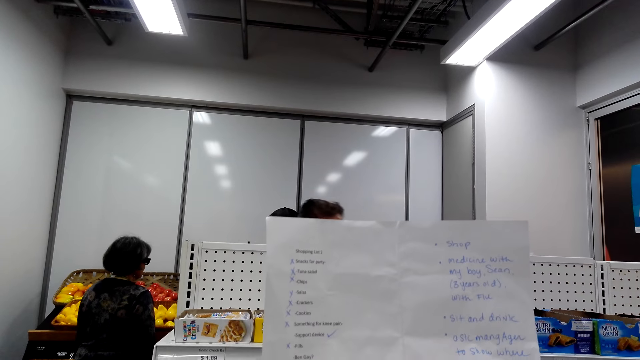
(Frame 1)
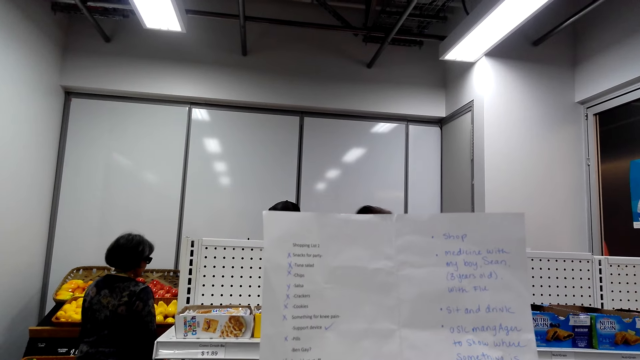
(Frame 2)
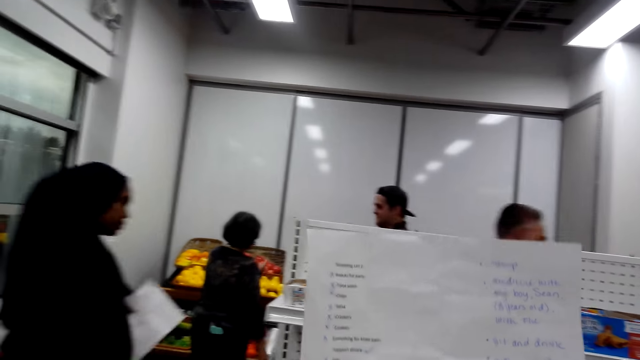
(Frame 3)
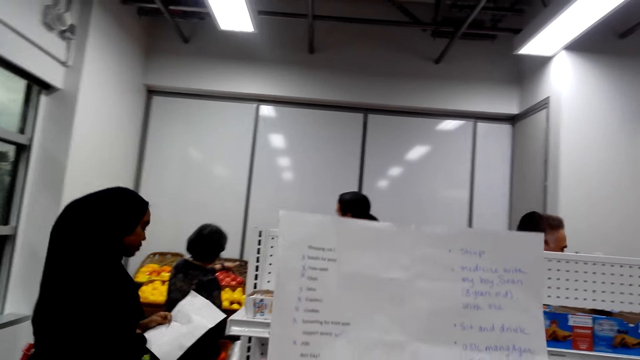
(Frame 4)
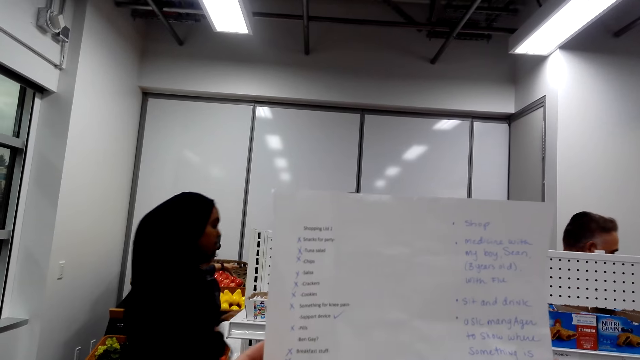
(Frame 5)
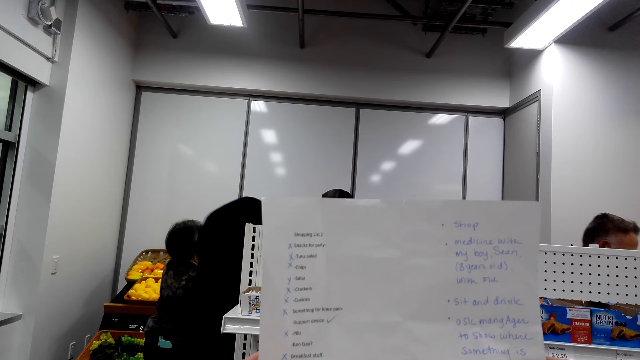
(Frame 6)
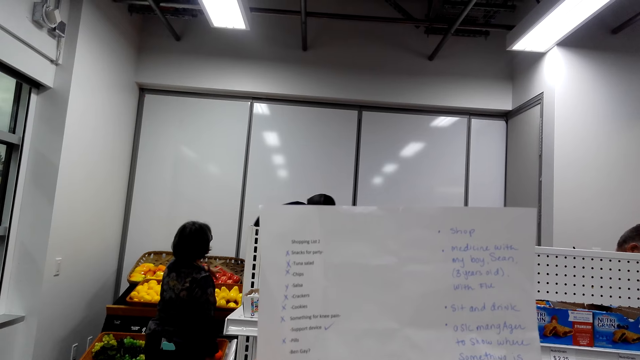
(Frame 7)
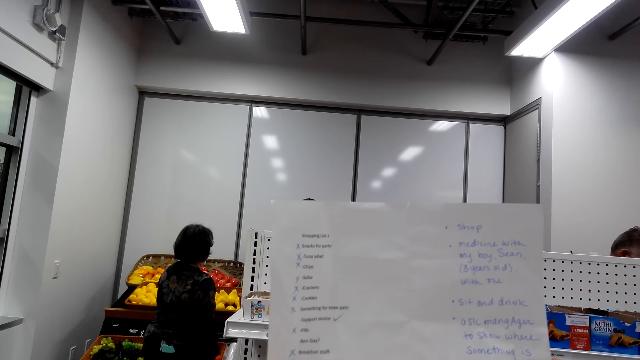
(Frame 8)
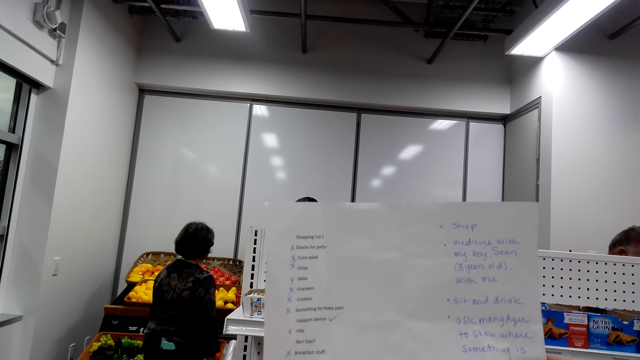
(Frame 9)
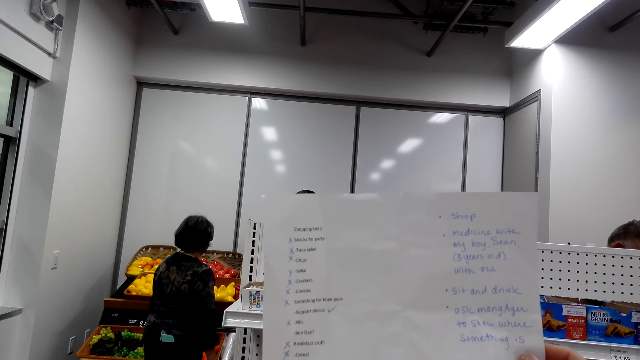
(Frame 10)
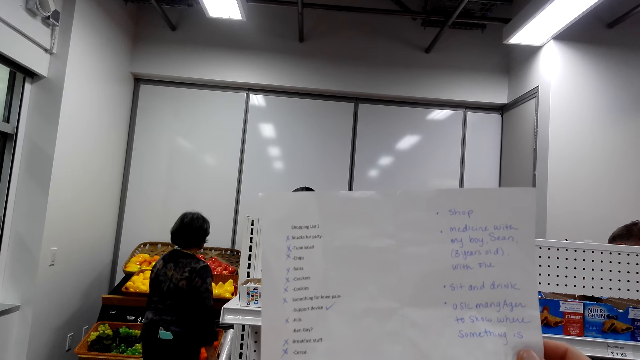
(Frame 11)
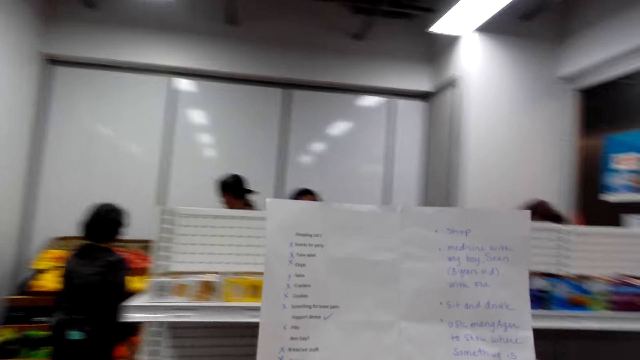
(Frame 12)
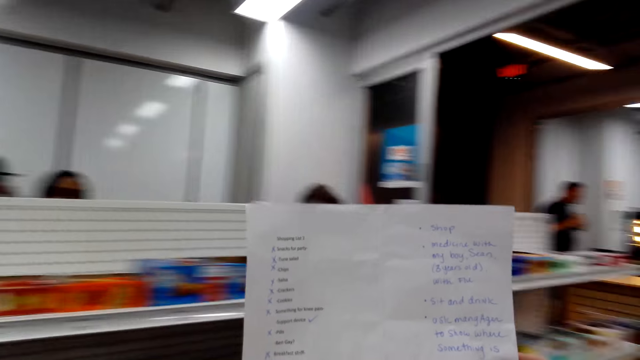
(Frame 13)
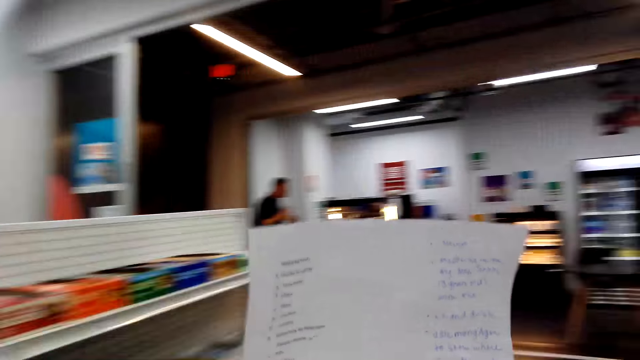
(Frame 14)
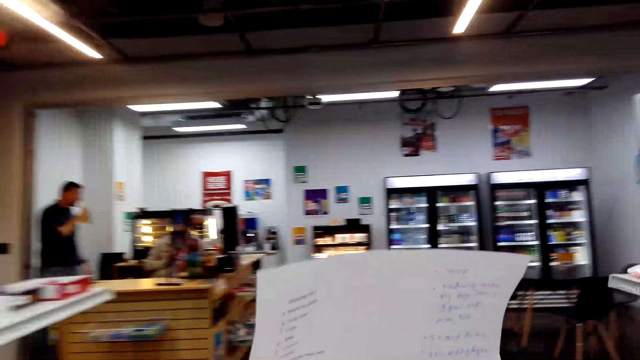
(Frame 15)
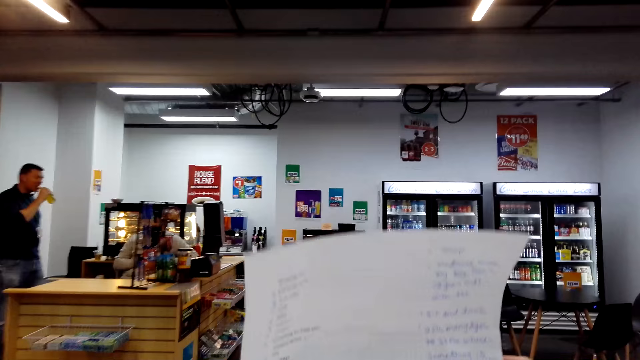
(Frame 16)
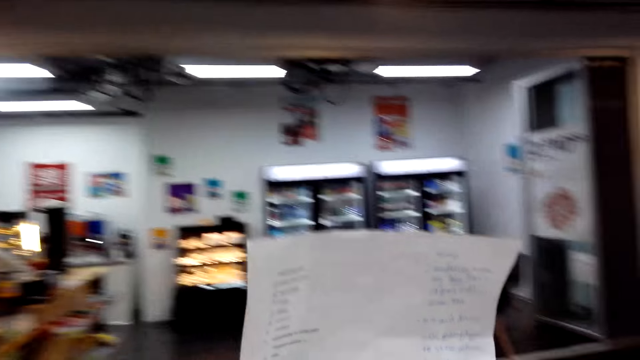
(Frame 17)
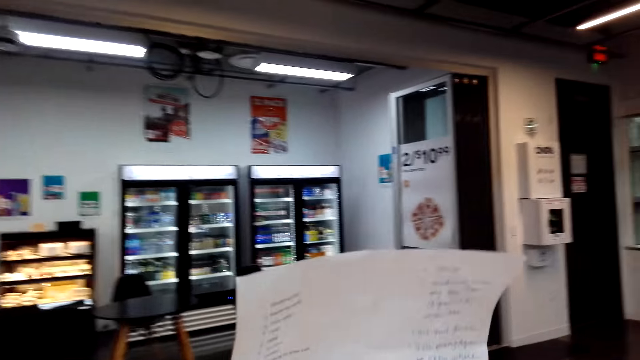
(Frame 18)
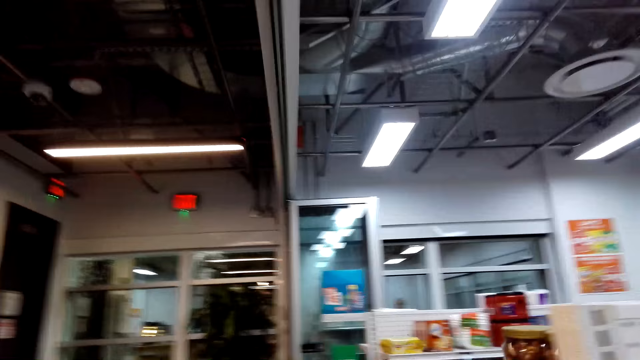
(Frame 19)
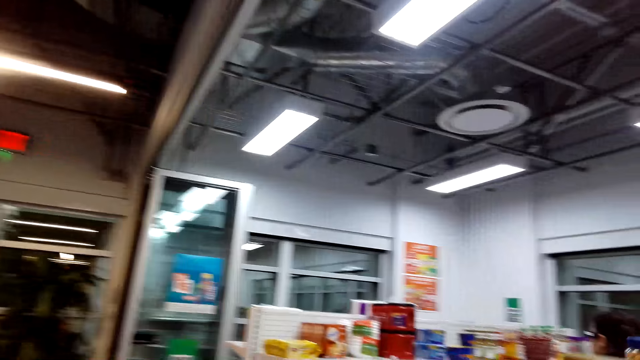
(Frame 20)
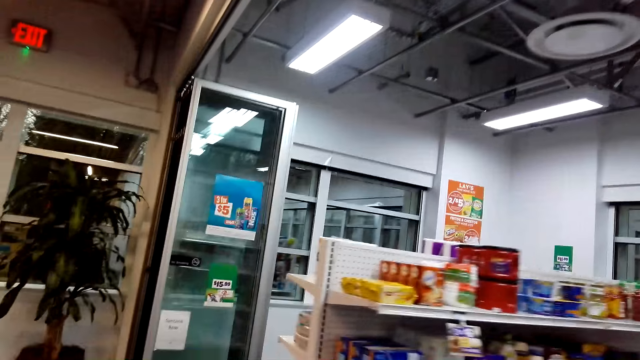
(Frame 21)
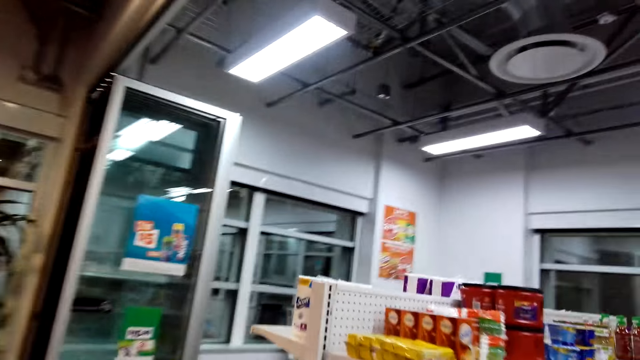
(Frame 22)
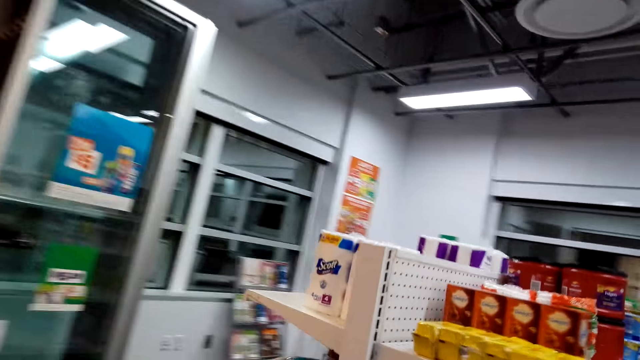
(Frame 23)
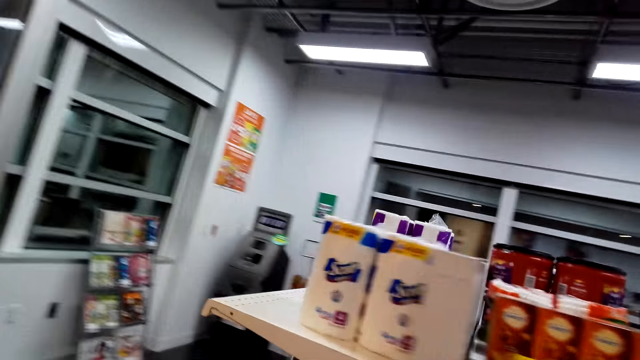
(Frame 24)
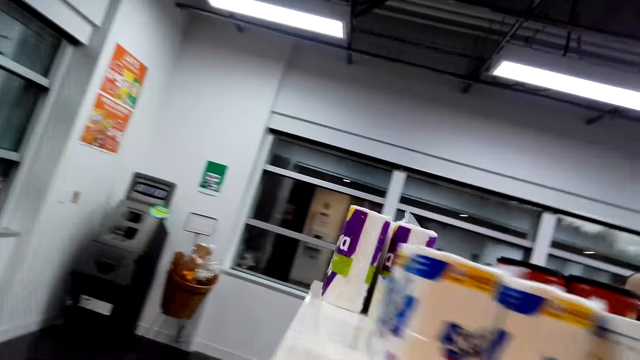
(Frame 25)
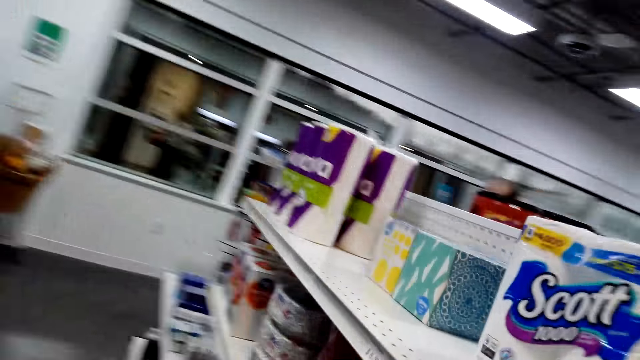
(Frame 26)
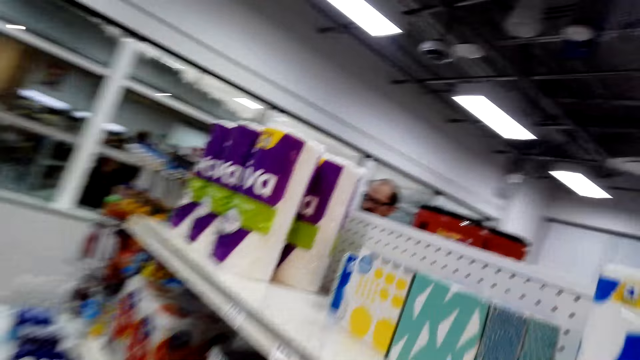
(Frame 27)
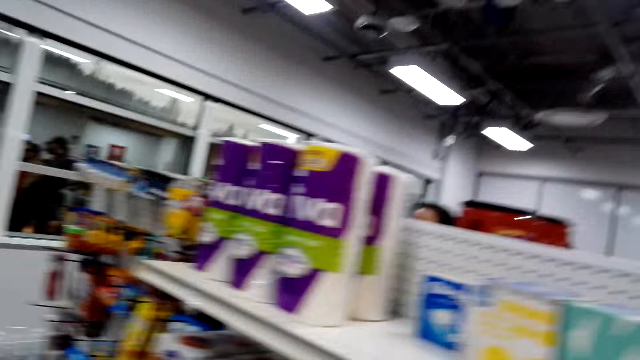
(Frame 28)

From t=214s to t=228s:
The camera wearer looks at the shopping list. They move around the shelf.

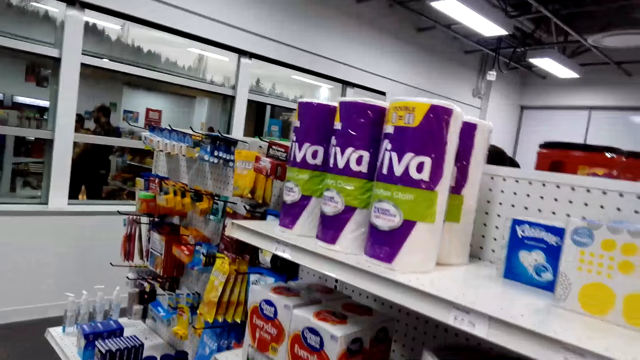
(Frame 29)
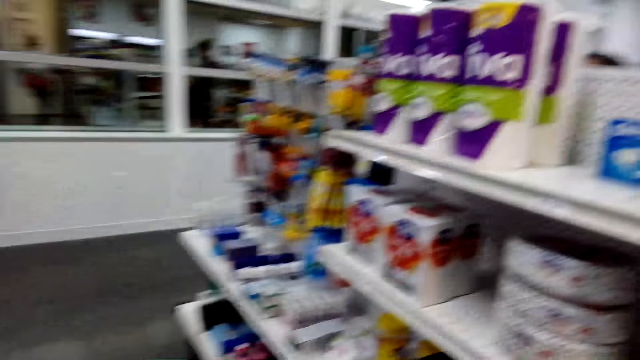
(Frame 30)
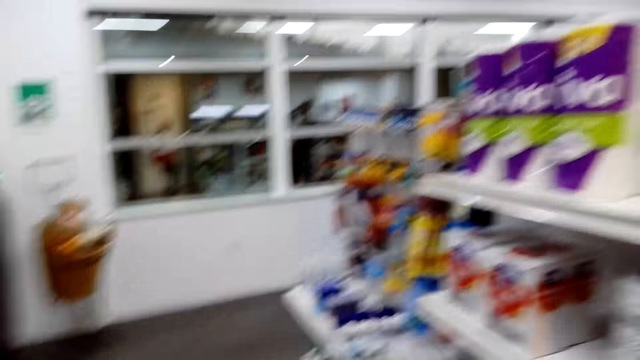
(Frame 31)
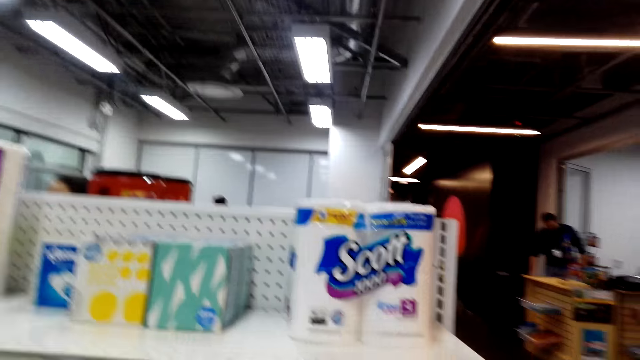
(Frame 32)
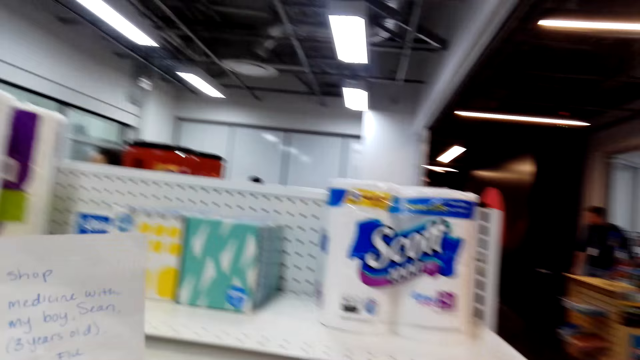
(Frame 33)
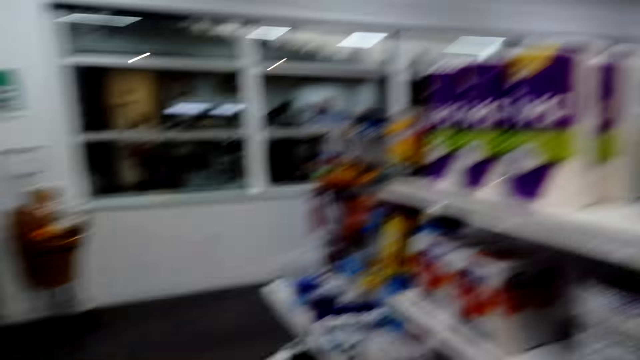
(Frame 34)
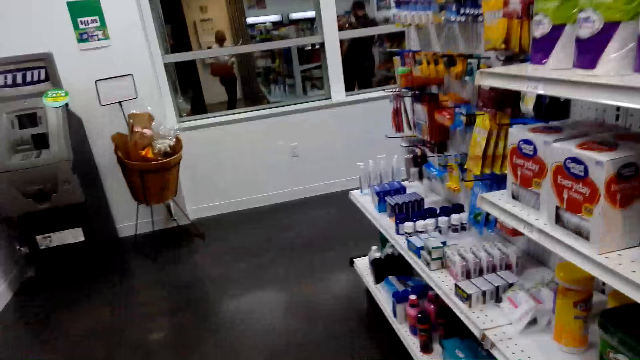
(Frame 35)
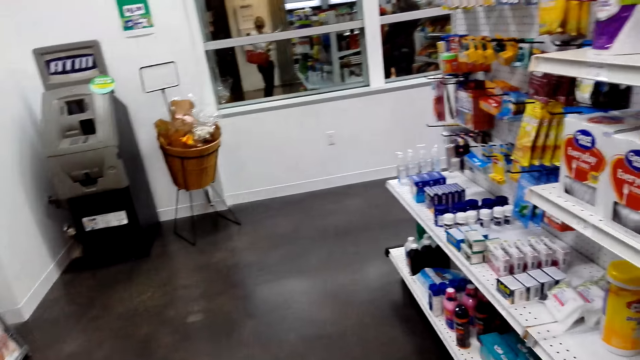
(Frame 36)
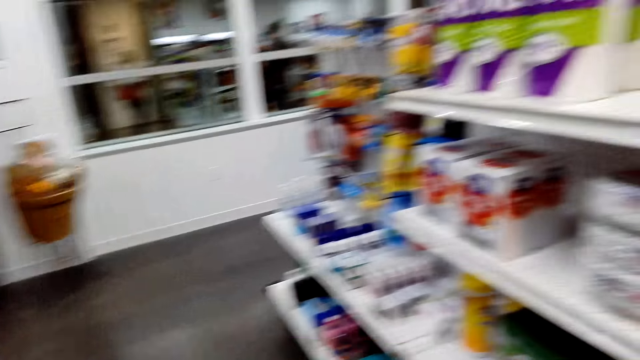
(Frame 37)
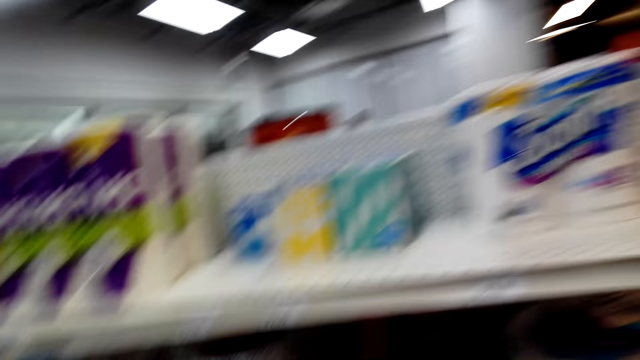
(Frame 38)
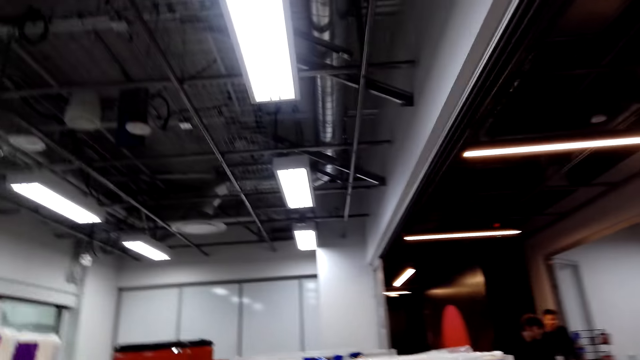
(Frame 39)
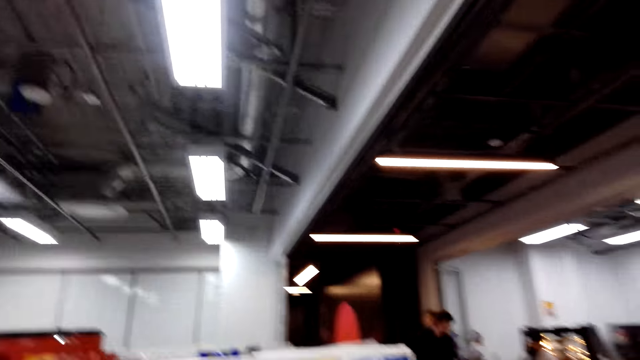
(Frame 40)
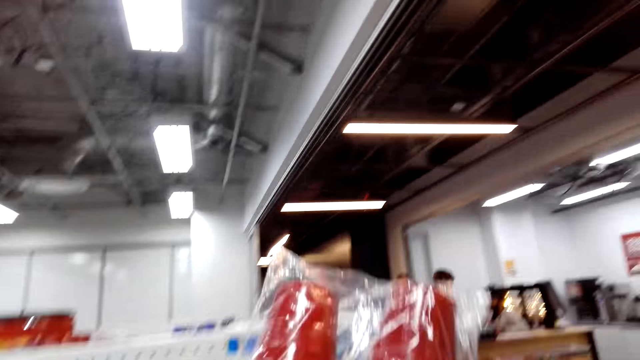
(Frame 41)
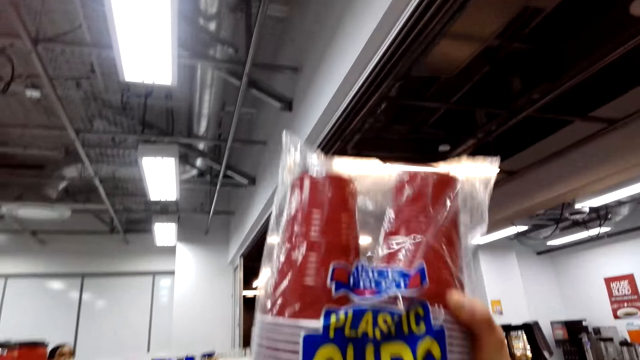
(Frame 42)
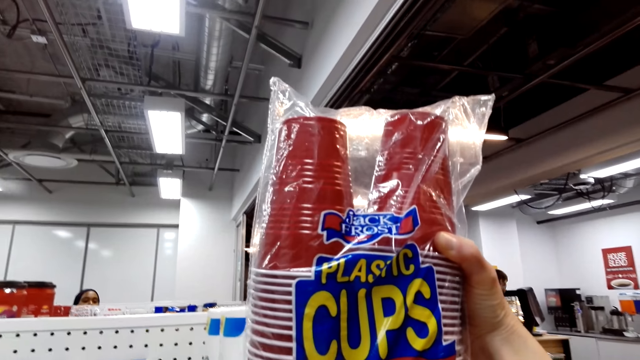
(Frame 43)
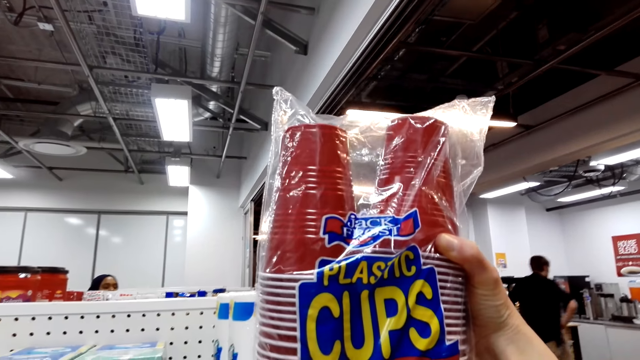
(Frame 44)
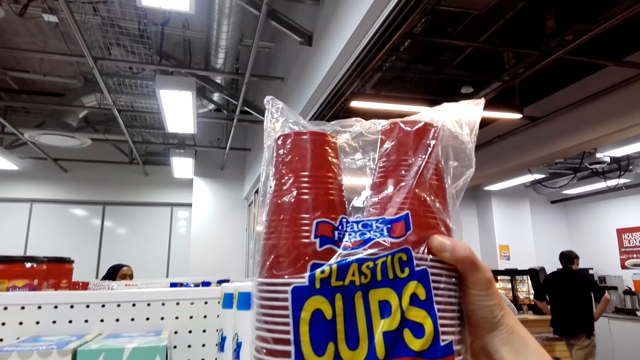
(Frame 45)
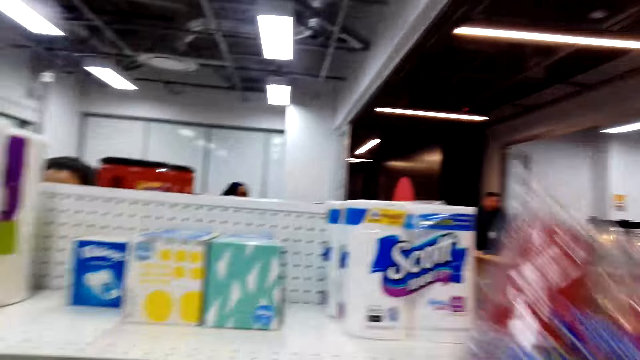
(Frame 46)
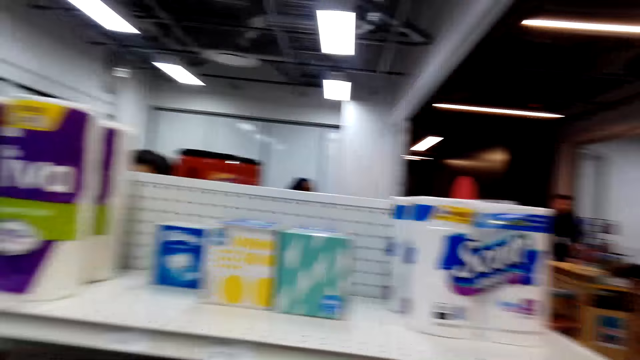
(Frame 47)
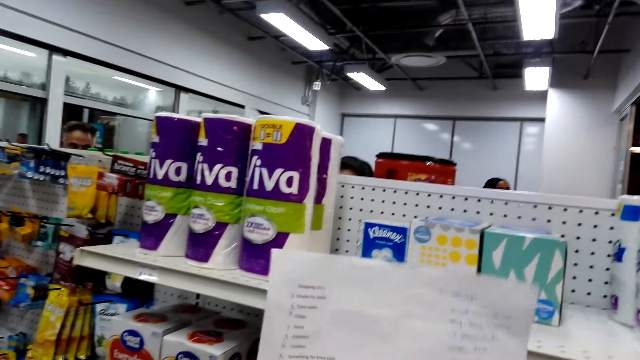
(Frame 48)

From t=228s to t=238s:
The camera wearer stares at the tumbler. They pick a plastic cup.
